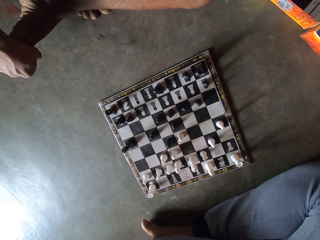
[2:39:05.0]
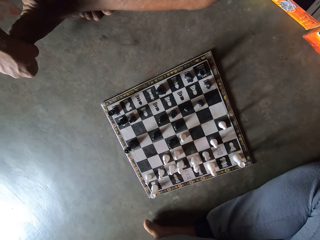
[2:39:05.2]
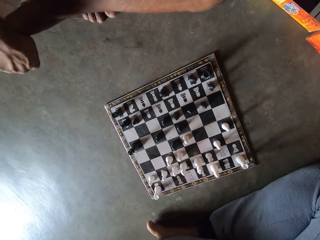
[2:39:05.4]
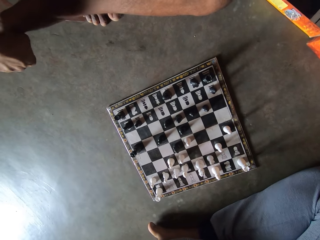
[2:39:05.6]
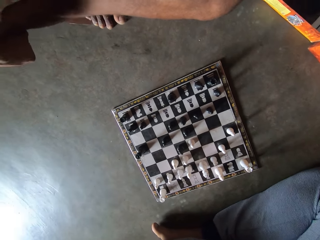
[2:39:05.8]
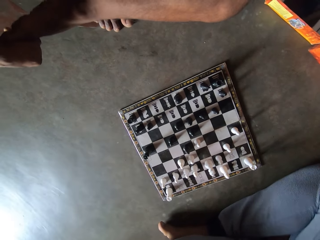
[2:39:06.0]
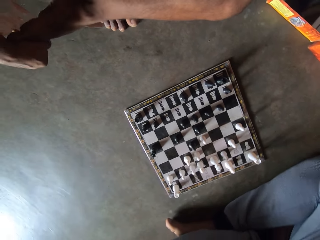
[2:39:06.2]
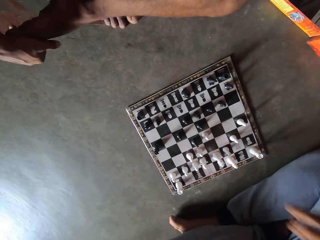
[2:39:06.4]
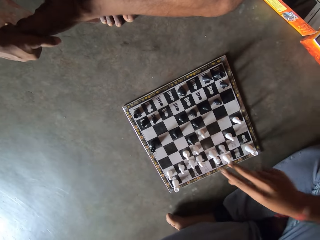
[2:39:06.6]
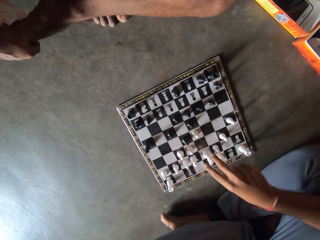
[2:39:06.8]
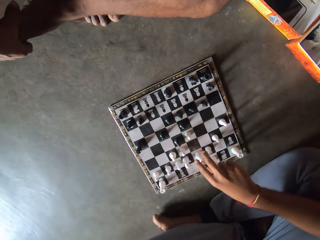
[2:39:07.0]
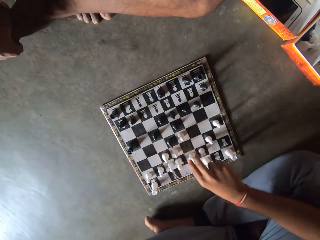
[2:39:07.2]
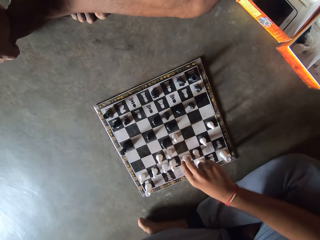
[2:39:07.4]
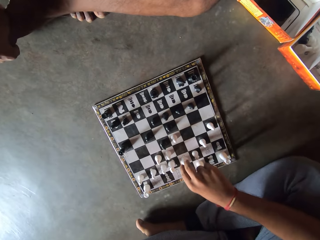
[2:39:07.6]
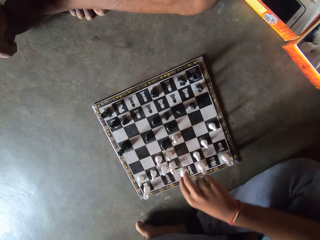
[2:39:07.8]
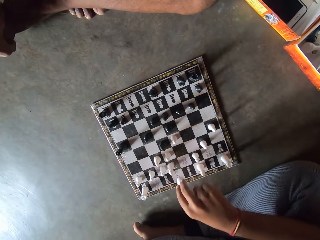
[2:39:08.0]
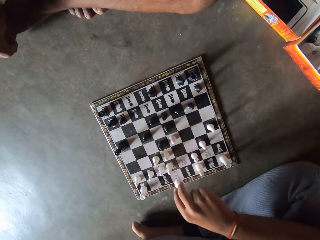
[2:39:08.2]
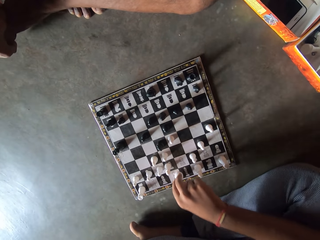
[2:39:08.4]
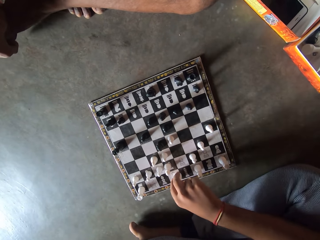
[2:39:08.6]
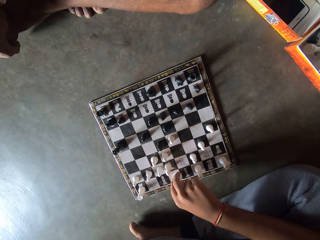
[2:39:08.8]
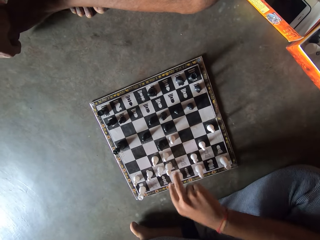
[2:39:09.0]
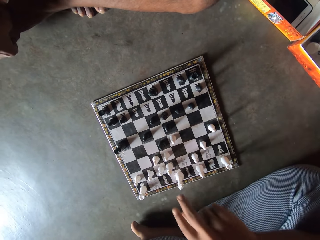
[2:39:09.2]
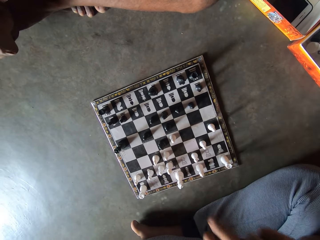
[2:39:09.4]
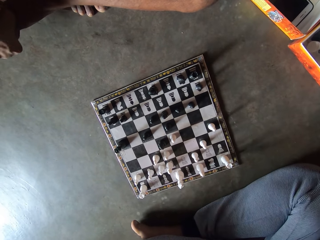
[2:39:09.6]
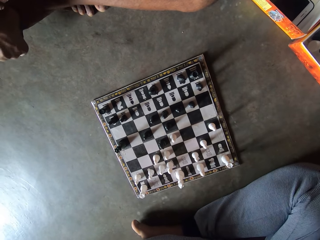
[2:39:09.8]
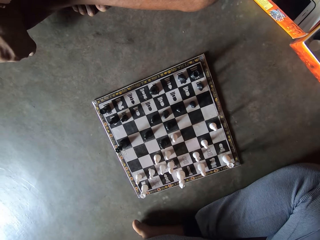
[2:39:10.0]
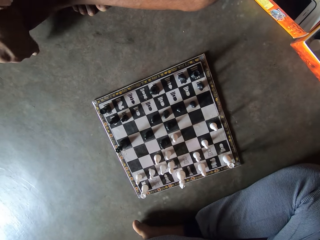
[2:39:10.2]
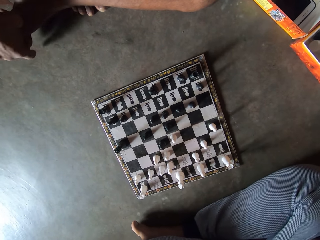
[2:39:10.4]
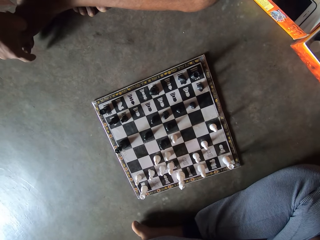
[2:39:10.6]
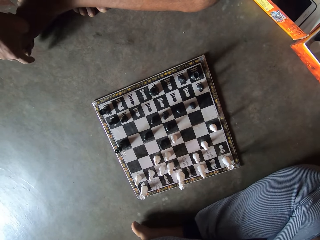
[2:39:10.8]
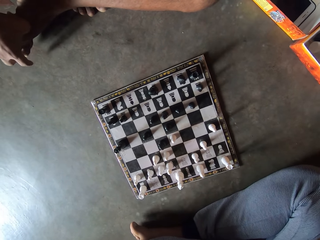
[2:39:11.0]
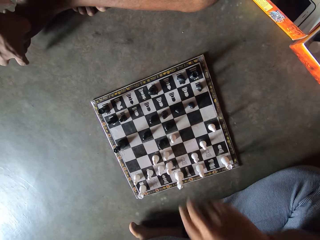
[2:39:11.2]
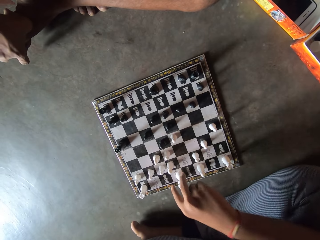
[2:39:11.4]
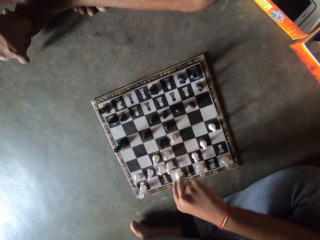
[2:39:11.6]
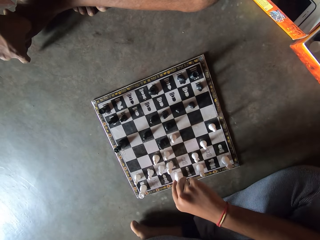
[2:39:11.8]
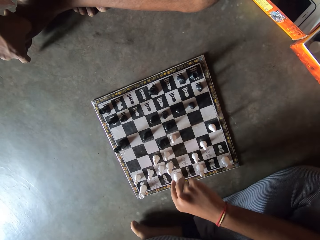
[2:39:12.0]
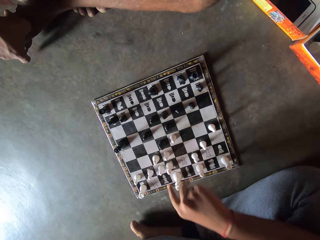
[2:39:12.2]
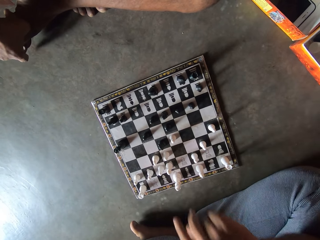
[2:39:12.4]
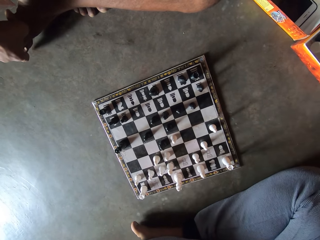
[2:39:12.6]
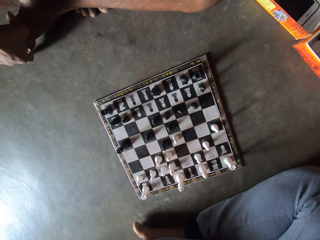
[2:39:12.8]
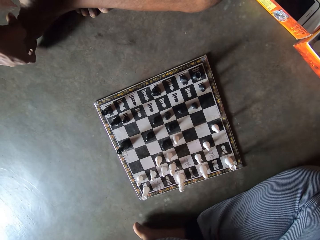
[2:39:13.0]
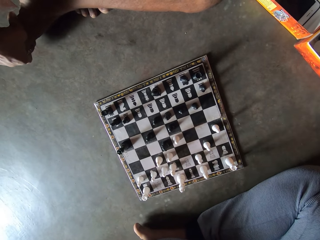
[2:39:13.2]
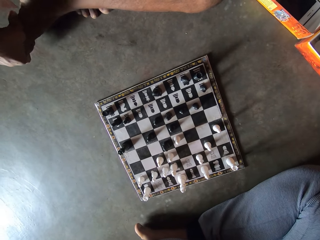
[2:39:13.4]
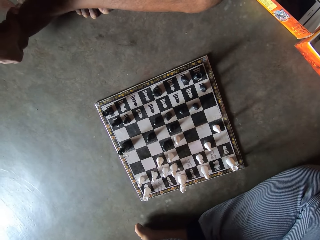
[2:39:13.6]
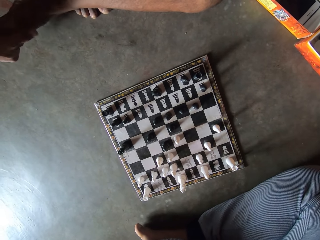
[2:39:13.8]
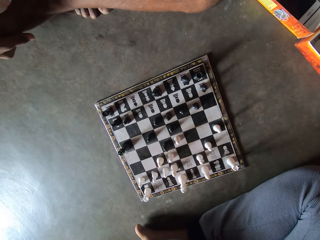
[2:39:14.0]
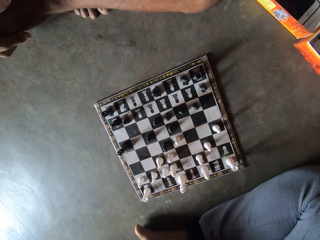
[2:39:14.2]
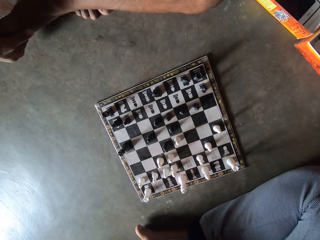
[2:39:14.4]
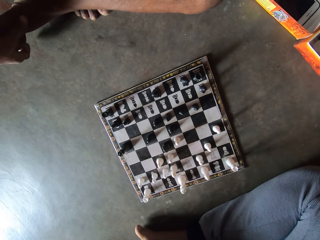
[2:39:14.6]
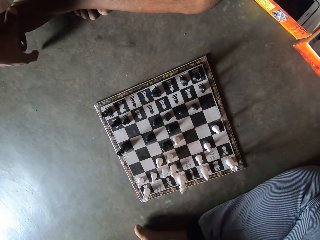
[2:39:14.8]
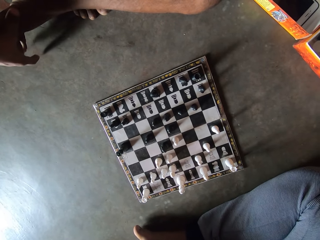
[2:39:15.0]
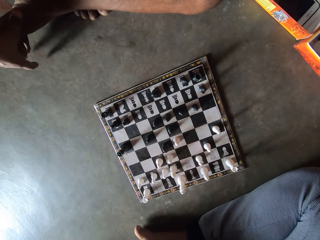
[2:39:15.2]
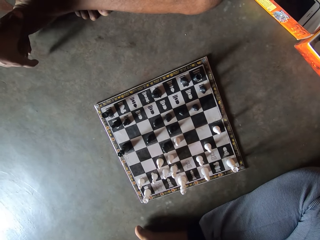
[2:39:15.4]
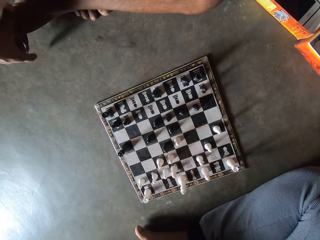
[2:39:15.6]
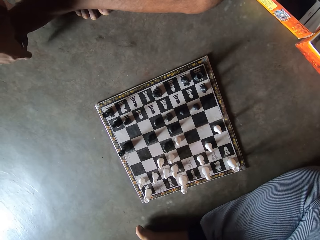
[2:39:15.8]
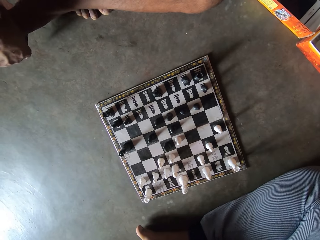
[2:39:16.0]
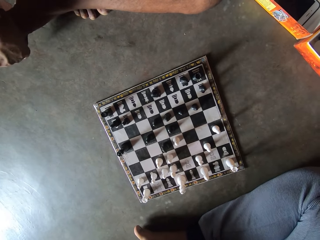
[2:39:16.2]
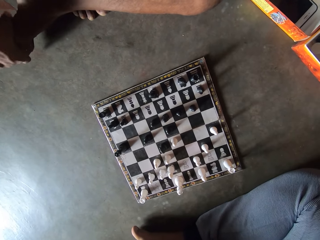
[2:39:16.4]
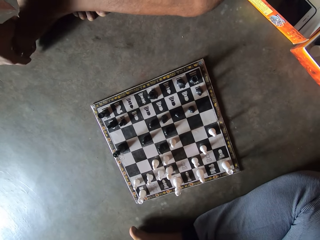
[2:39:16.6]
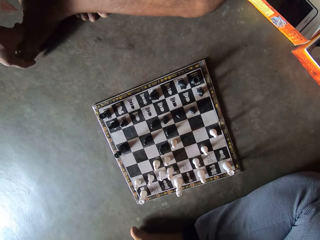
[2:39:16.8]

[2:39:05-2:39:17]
The camera wearer moves another white piece on the chess board on the floor. They adjust the chess piece. They touch another white piece on the chess board on the floor.

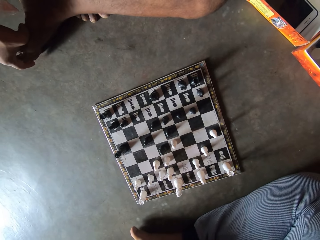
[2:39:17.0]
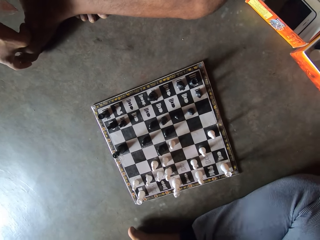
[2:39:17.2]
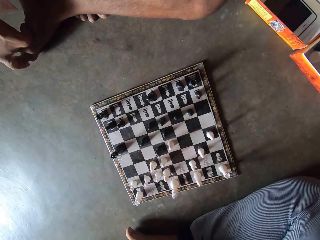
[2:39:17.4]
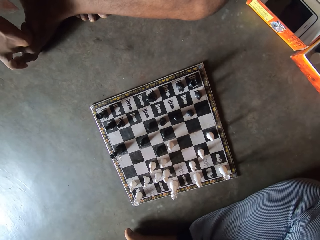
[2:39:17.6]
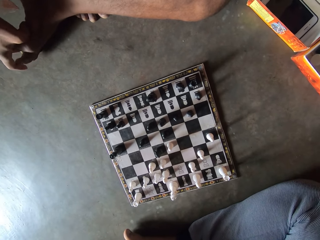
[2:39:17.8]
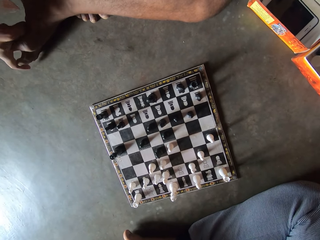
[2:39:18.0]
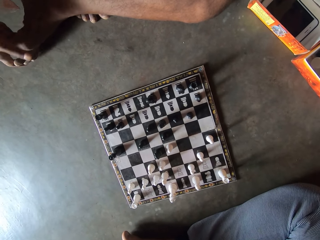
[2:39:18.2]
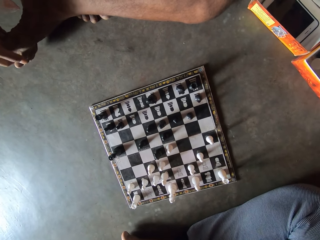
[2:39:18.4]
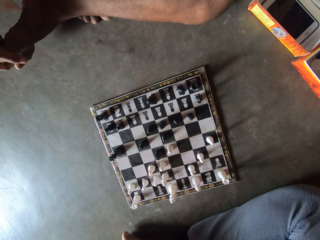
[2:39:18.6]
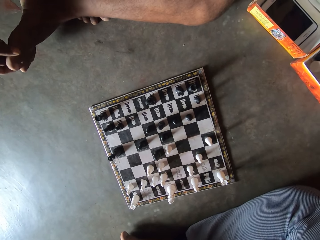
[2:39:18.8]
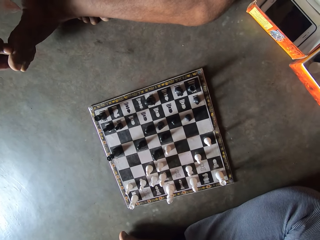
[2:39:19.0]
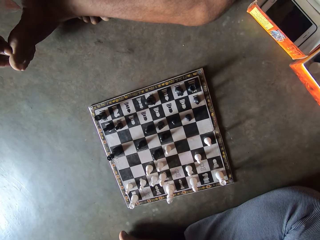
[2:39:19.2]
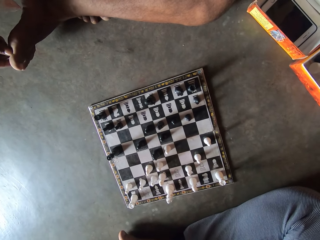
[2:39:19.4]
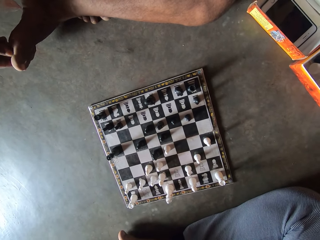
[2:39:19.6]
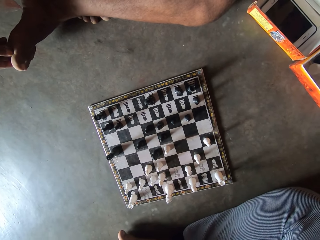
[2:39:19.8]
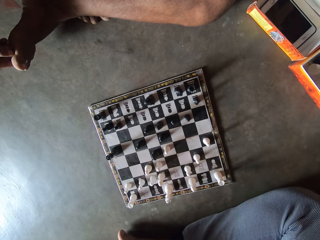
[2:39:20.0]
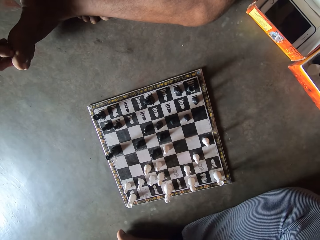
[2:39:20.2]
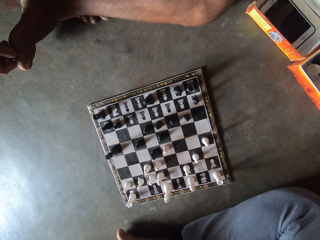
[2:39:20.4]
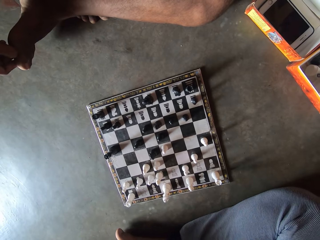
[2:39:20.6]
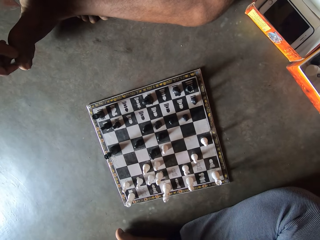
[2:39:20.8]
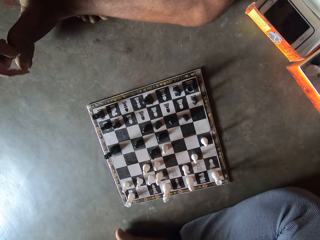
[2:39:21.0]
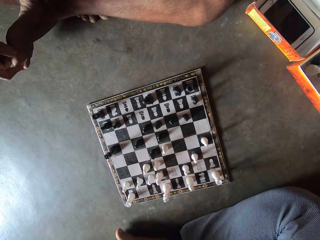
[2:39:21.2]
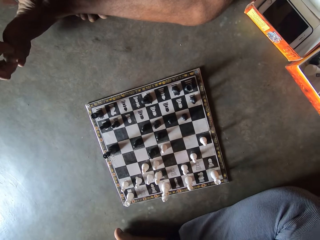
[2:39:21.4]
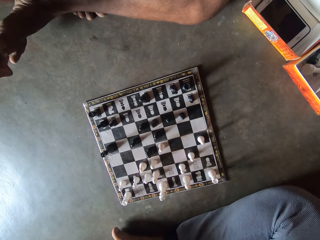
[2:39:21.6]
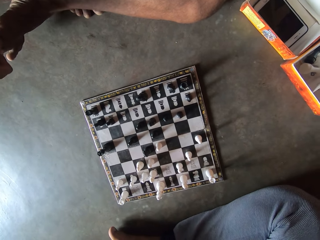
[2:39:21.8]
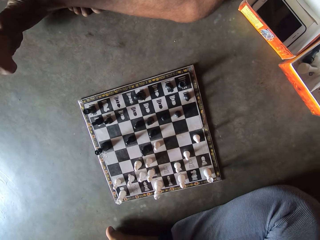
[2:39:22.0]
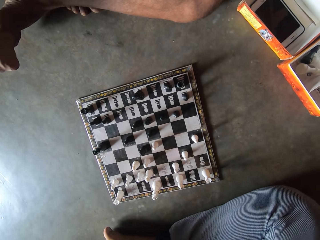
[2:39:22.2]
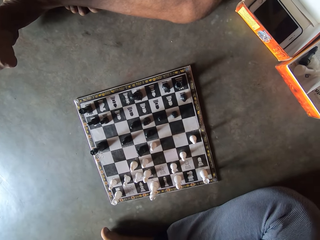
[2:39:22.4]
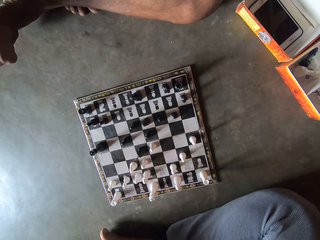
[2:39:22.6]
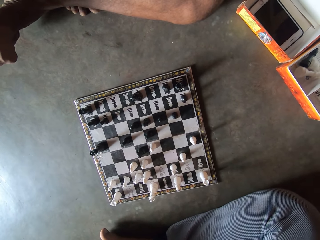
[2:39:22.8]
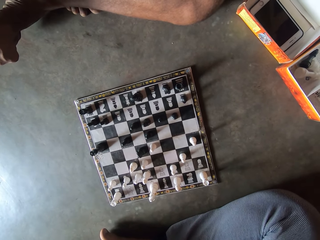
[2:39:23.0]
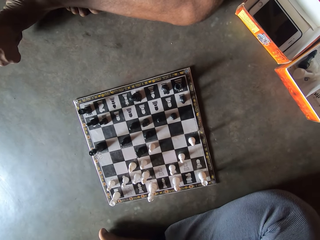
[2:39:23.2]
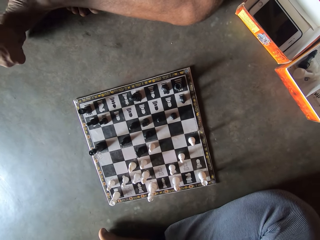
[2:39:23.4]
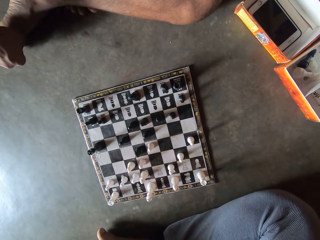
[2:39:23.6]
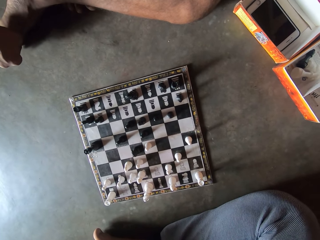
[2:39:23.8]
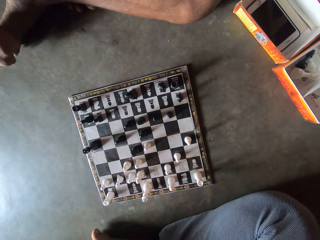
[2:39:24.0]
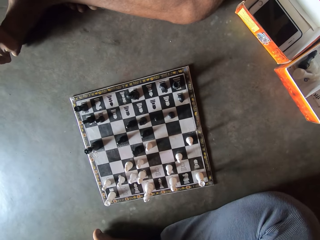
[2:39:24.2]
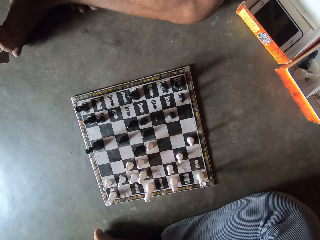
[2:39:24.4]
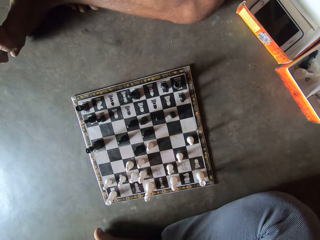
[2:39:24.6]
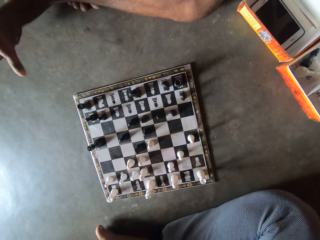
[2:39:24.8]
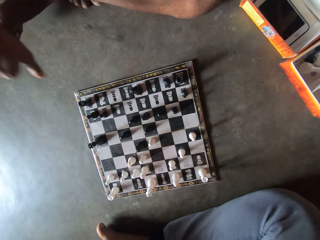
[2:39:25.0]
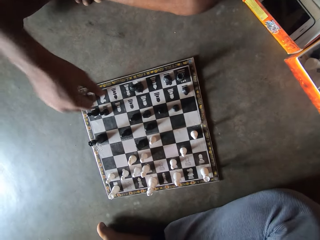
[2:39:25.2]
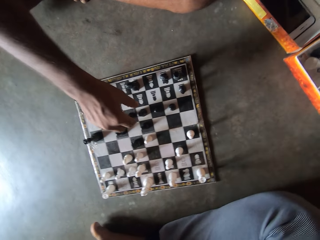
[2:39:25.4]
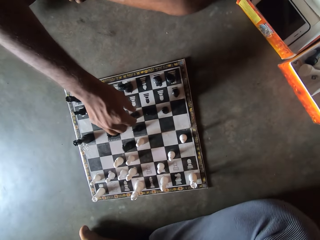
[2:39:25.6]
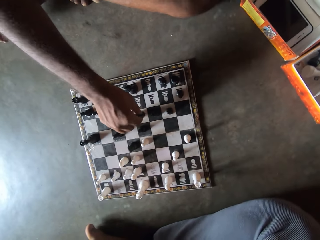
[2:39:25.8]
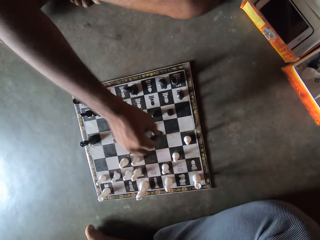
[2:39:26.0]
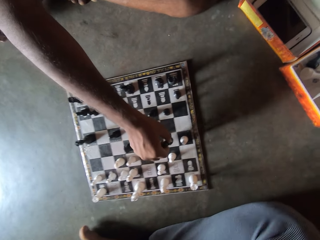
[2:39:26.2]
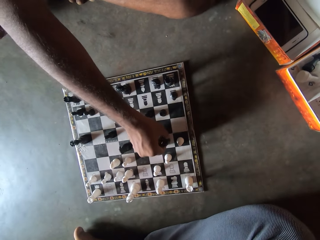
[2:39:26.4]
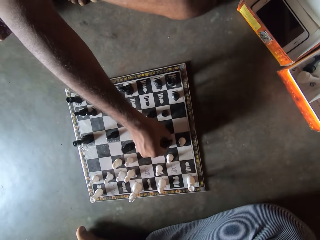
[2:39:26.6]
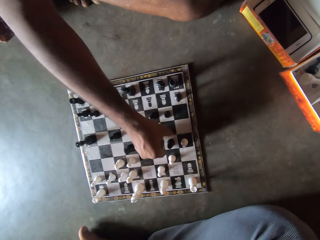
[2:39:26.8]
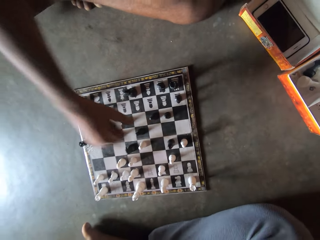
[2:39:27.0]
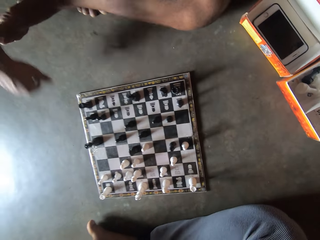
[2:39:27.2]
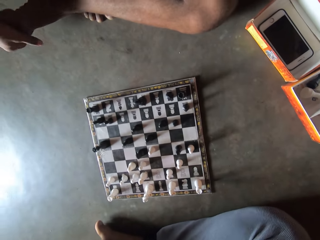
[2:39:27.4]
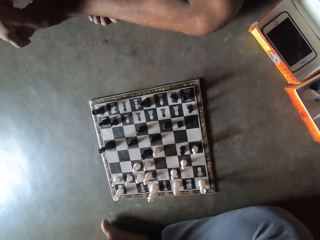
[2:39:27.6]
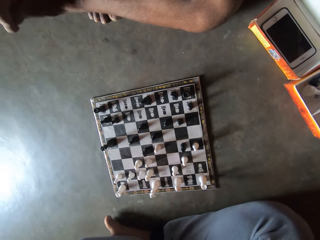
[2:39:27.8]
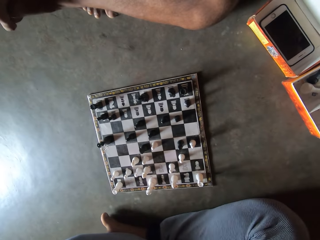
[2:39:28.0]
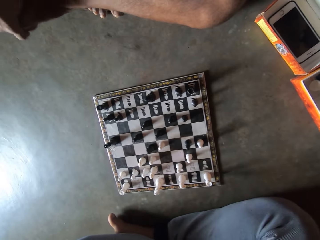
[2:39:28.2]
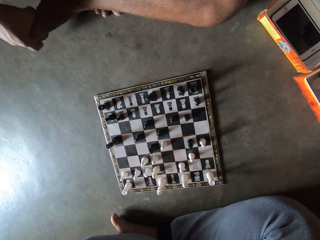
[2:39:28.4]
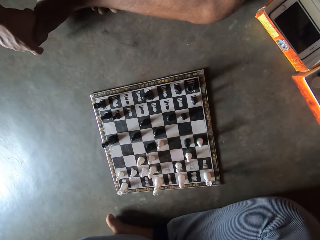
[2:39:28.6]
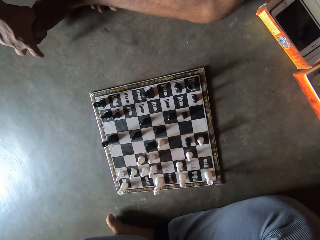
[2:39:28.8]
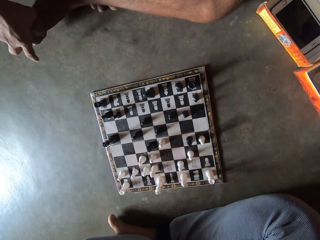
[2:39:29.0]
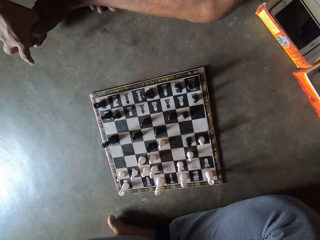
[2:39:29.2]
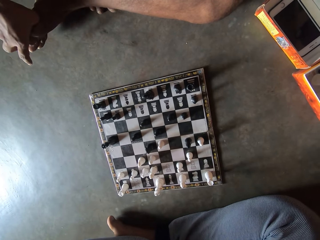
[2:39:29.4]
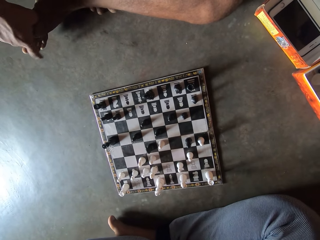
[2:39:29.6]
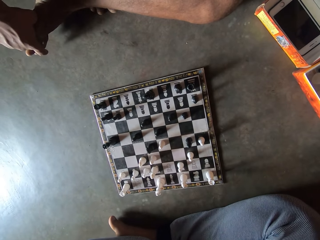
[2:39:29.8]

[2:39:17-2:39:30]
A man moves another black piece on the chess board on the floor. The man holds his right toes with his right hand.
